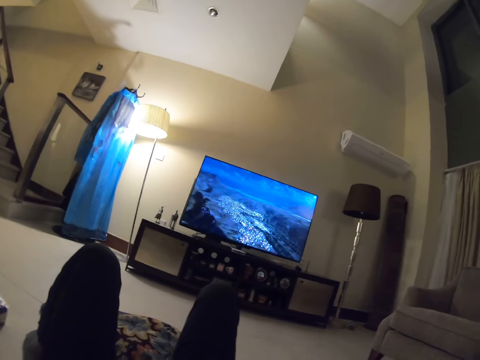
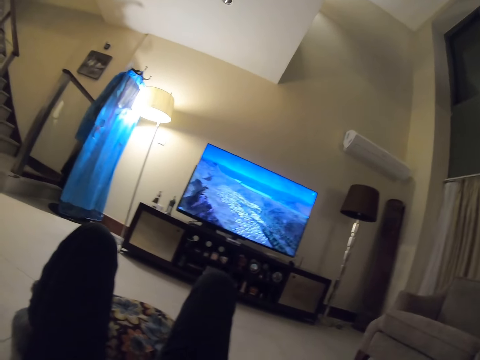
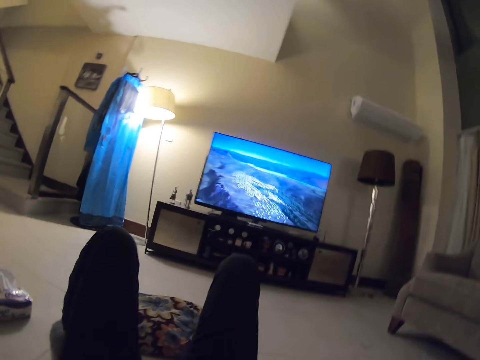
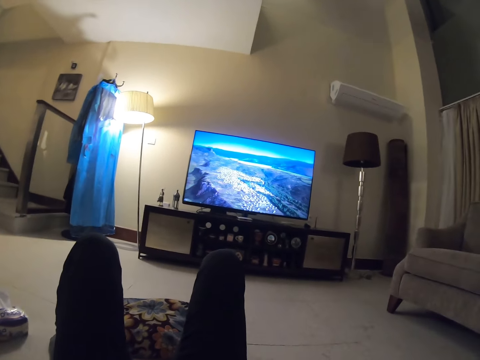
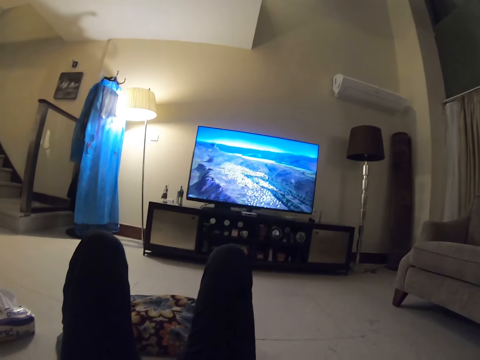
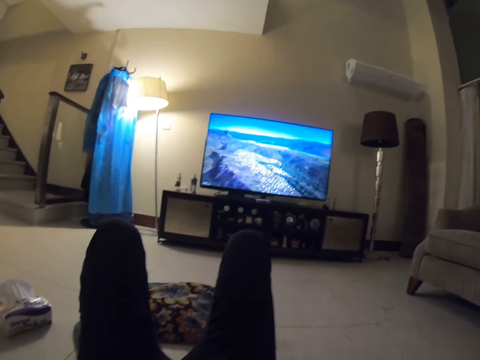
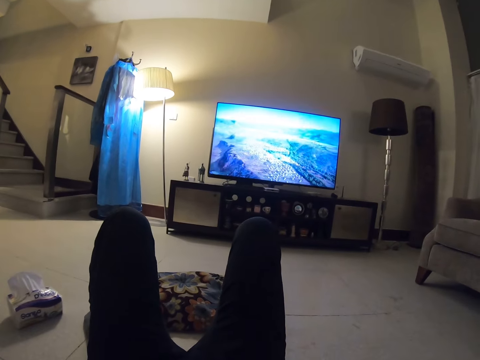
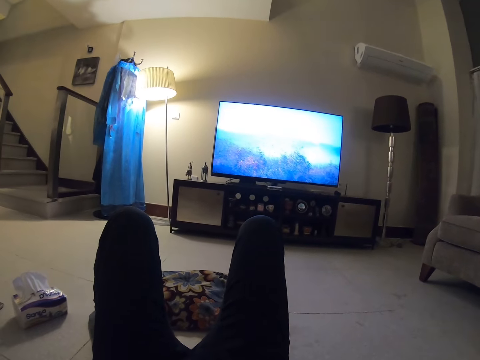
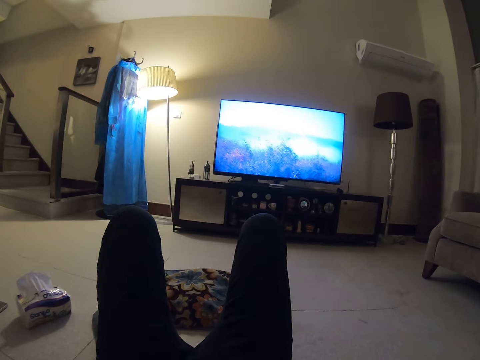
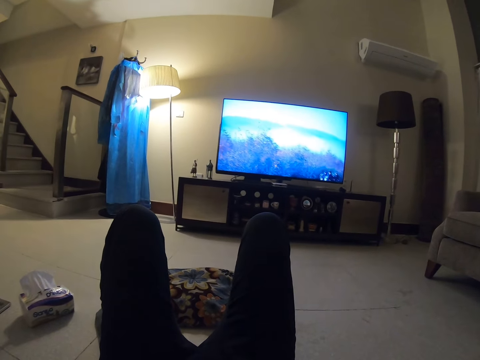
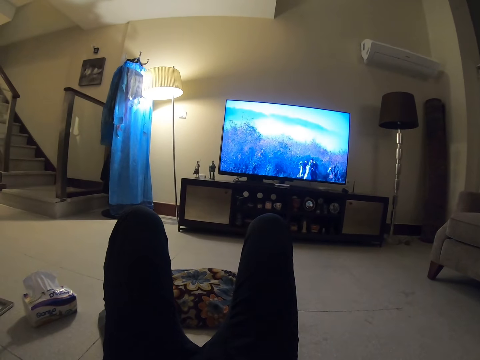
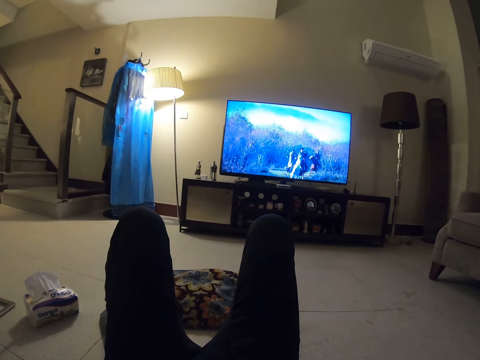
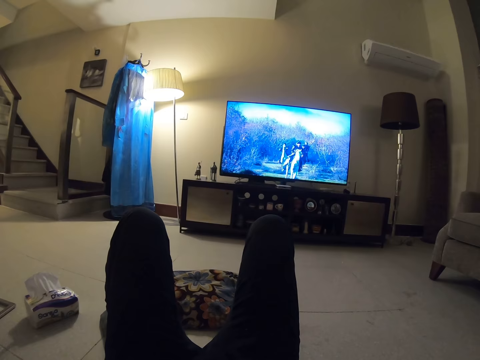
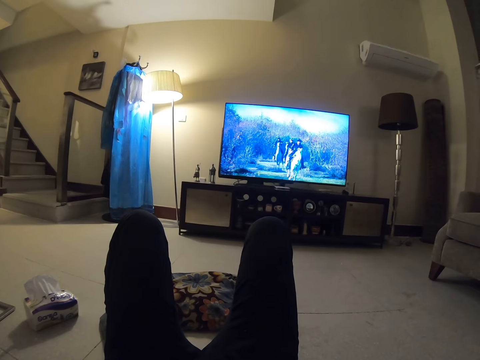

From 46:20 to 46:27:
The camera wearer makes a spitting sound.

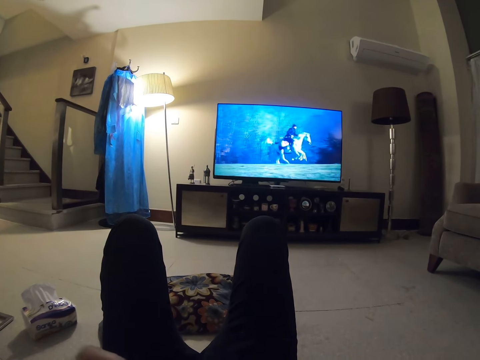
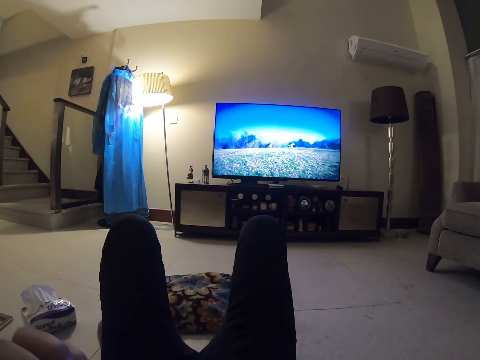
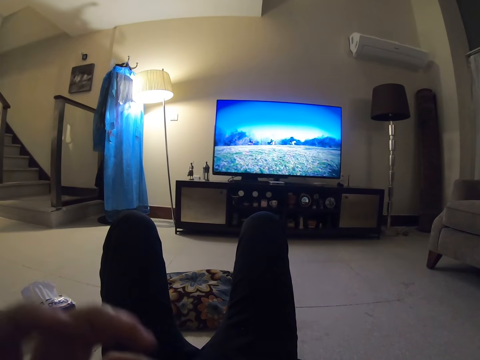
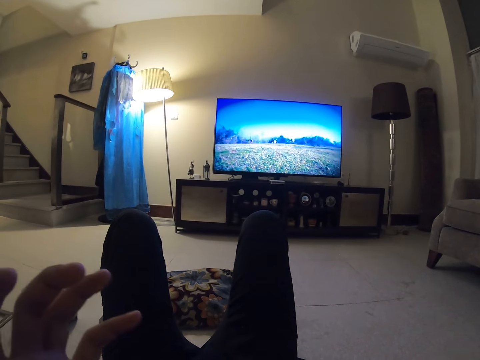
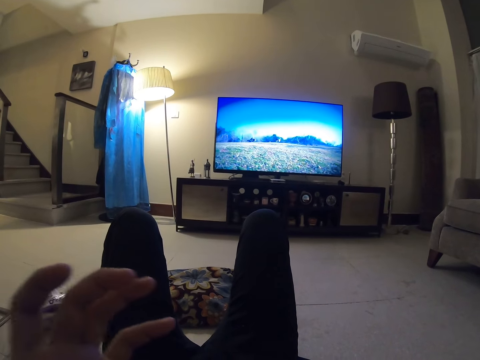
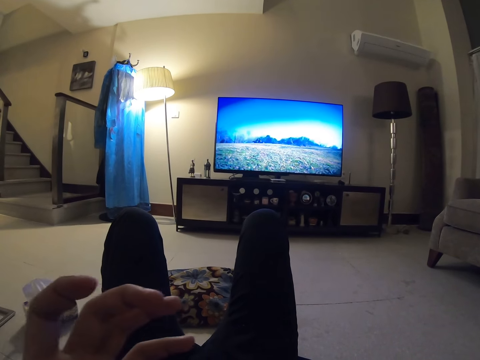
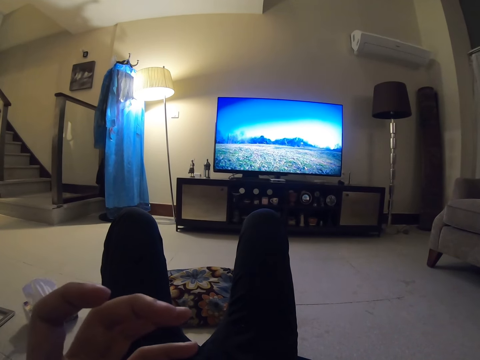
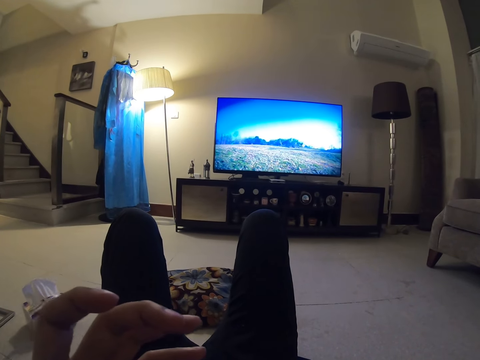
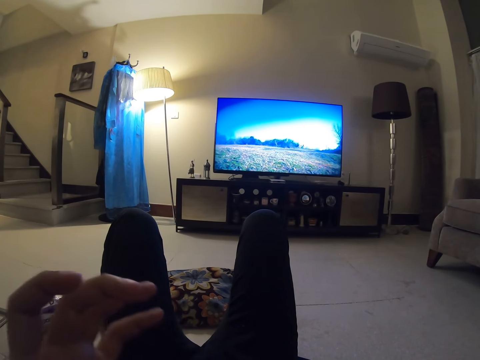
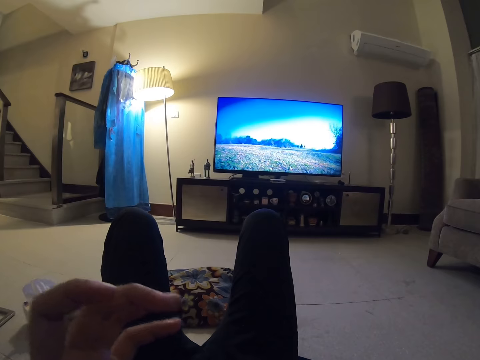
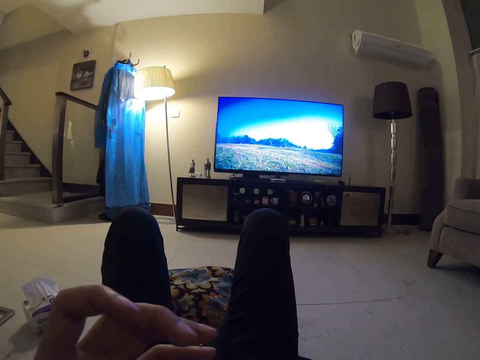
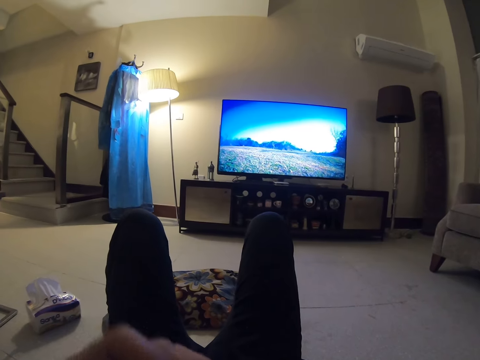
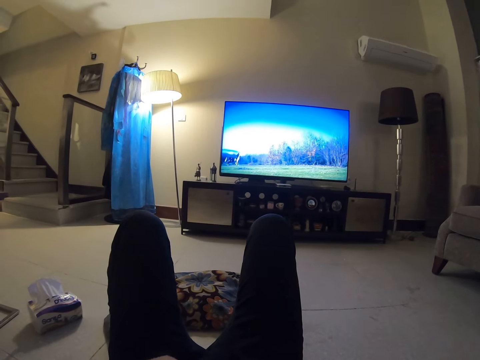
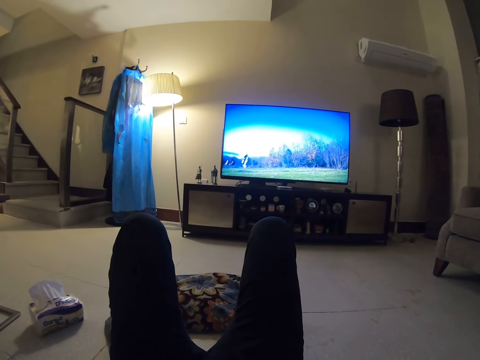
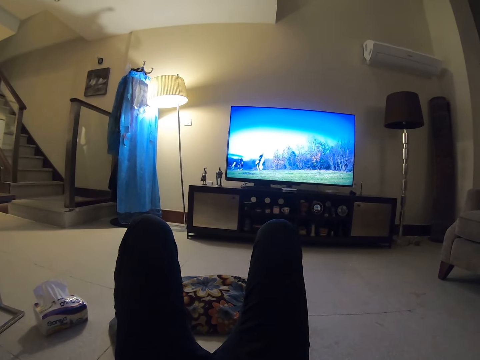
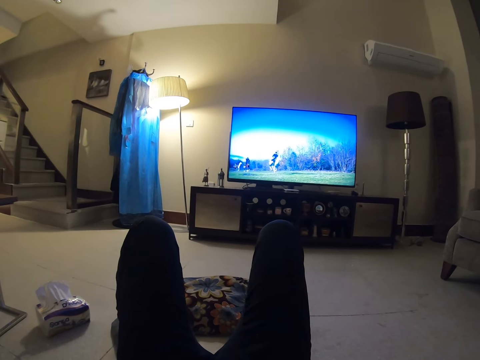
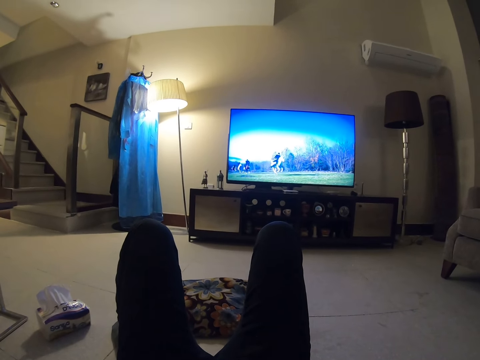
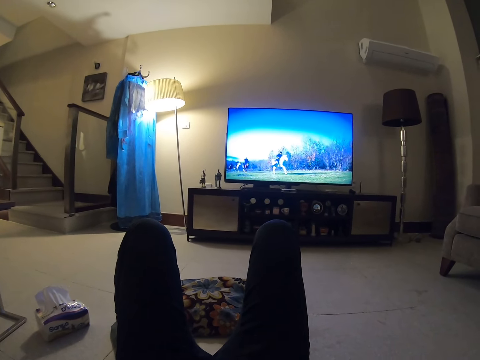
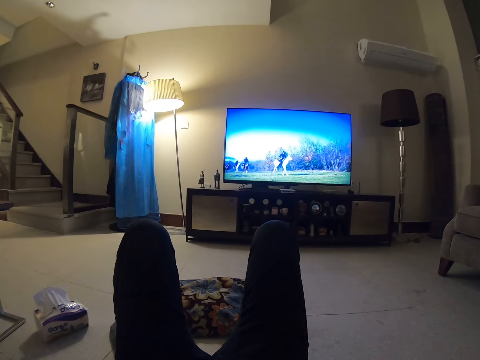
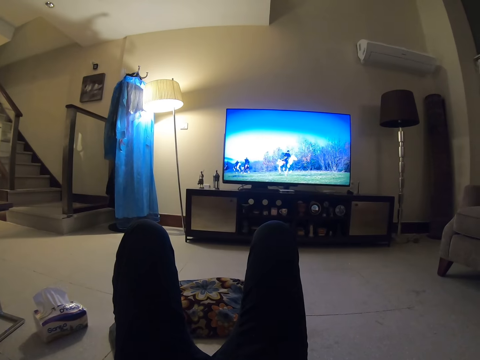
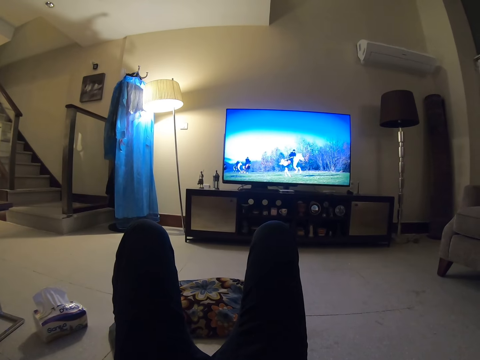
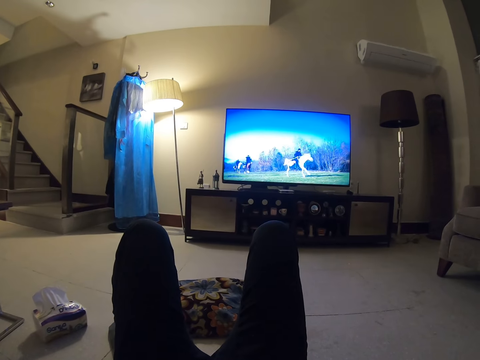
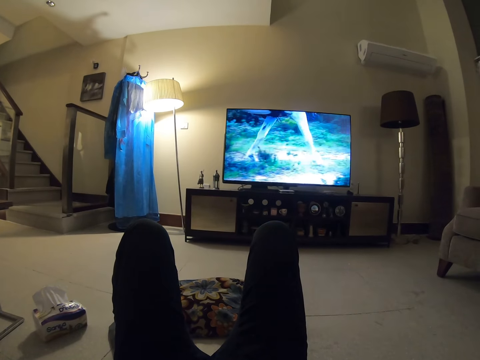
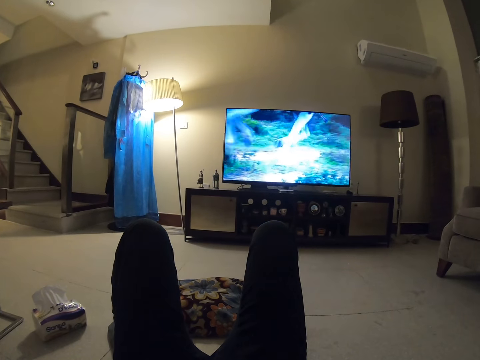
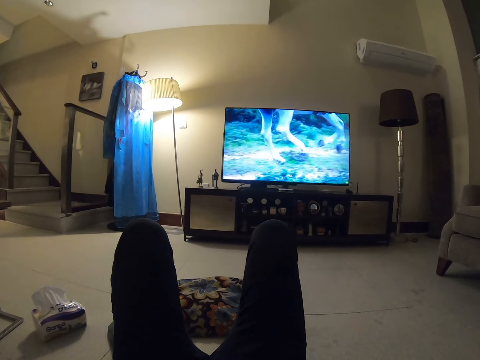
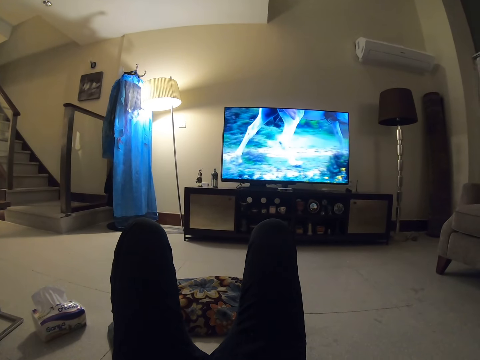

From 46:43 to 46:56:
The camera wearer looks at his fingers. He moves his hand. He folds hands. He watches a movie in television.

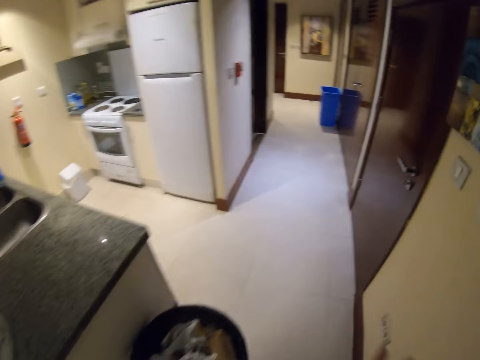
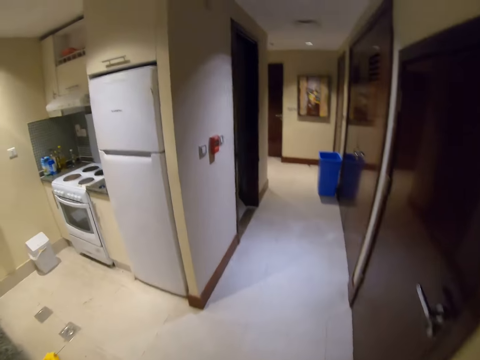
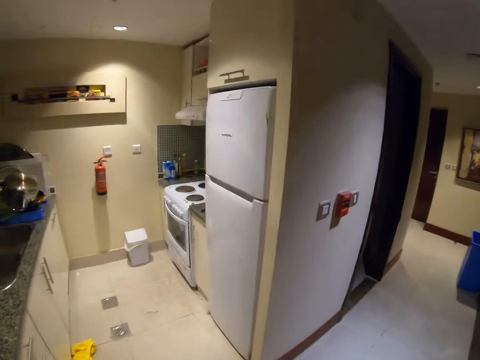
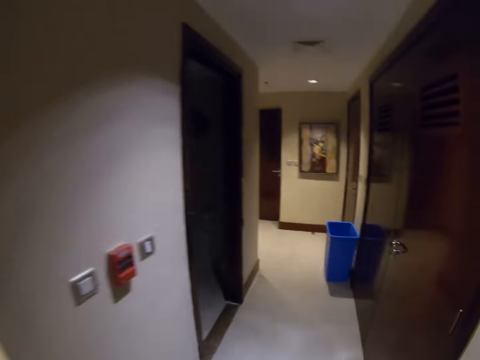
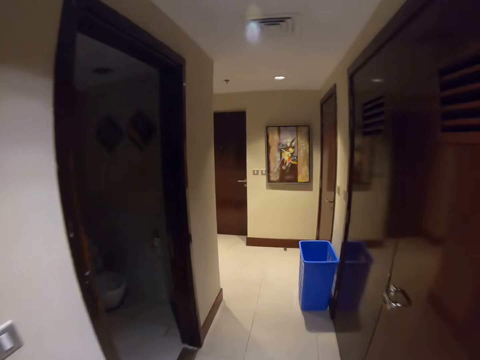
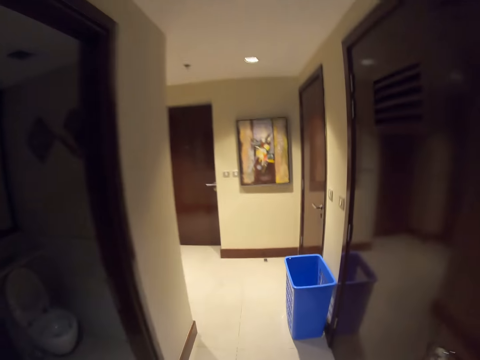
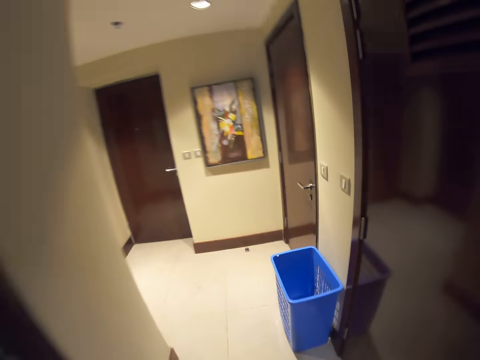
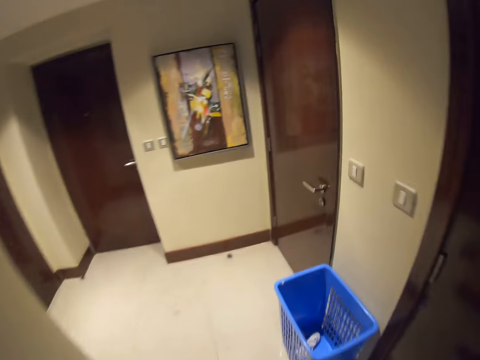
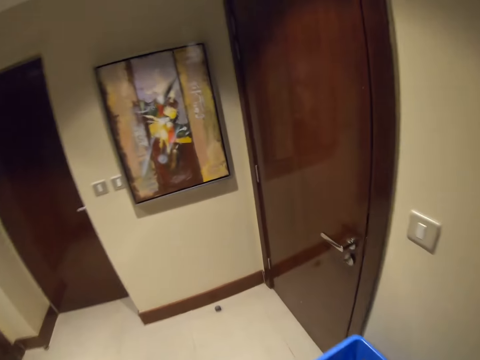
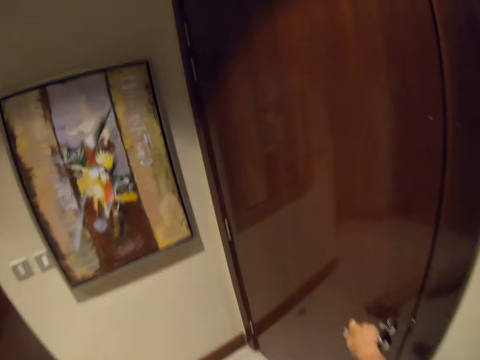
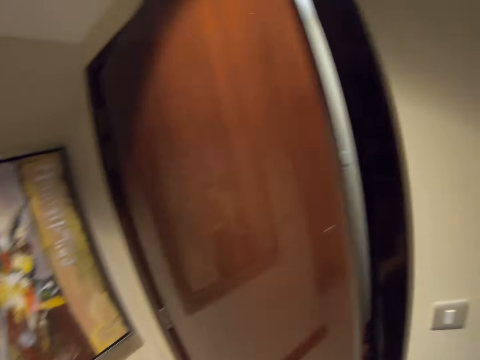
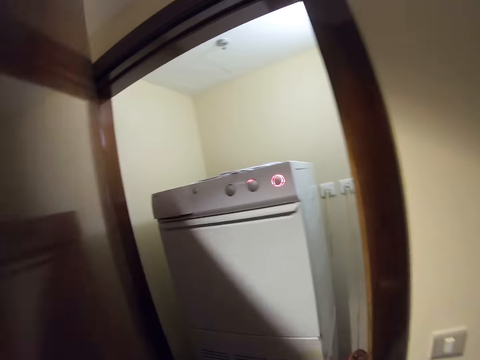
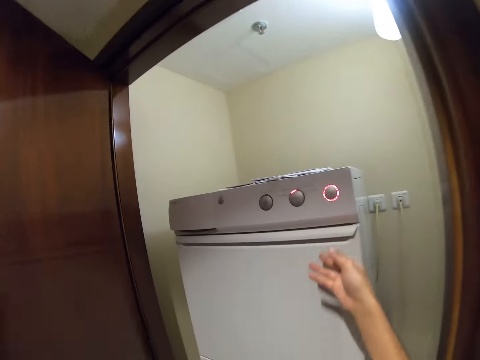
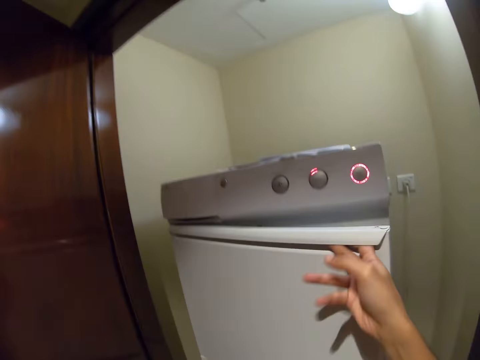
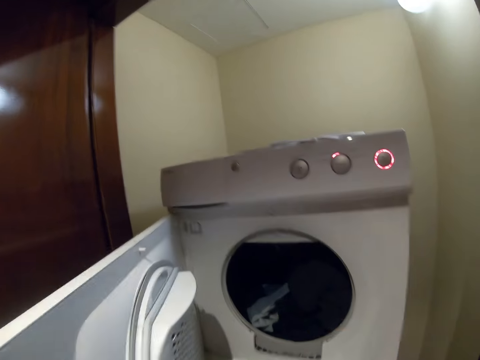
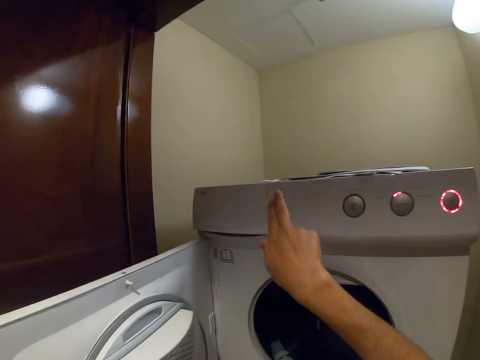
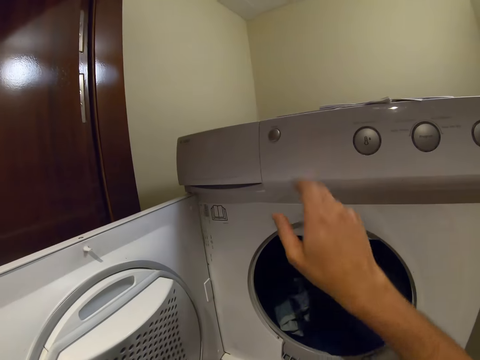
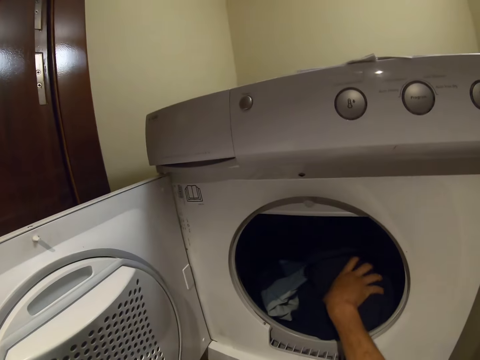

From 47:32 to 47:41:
The camera wearer turns to look at the kitchen. They open a door. They open a laundry dryer door and press a button on the laundry dryer.
